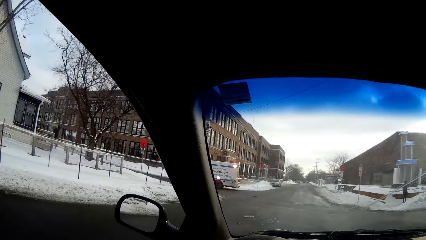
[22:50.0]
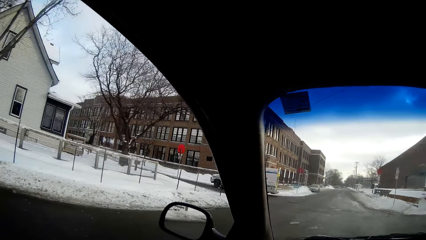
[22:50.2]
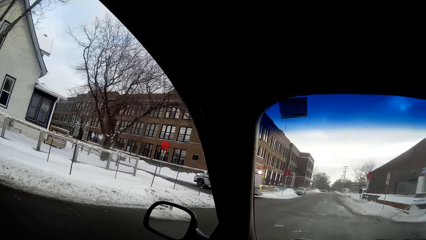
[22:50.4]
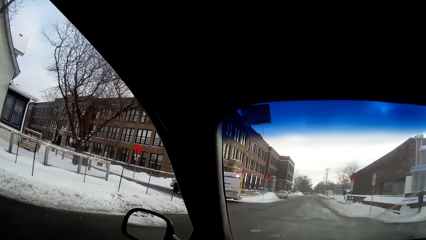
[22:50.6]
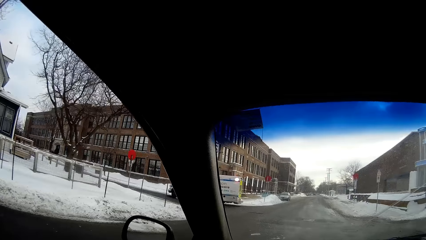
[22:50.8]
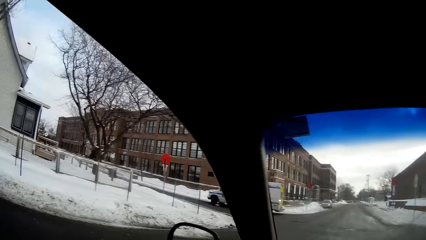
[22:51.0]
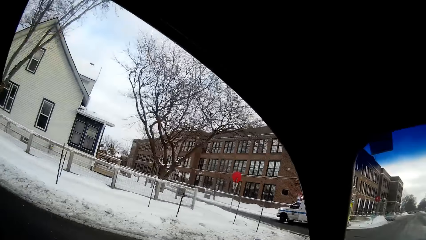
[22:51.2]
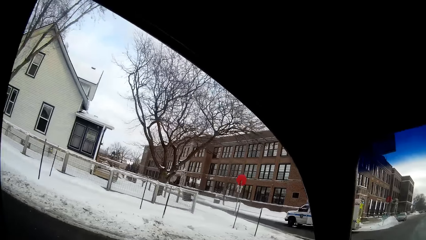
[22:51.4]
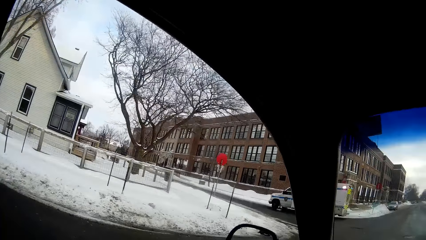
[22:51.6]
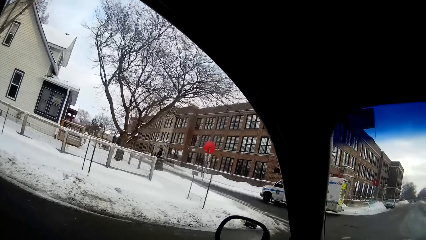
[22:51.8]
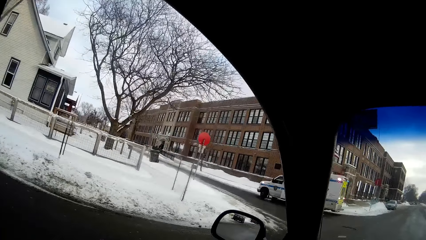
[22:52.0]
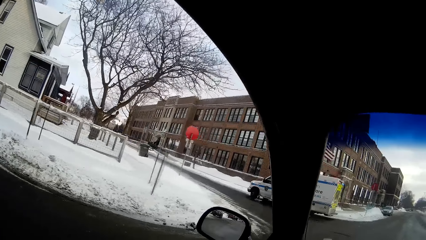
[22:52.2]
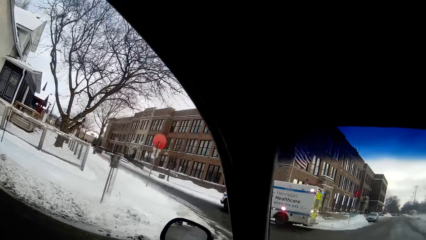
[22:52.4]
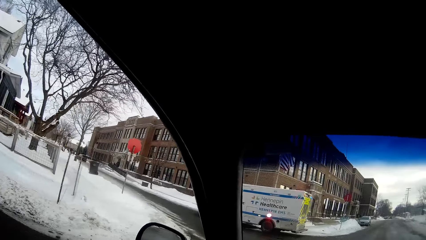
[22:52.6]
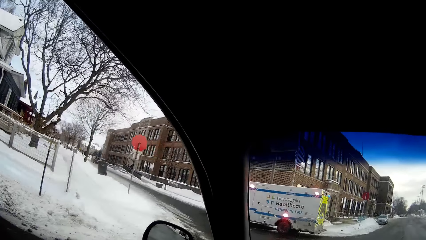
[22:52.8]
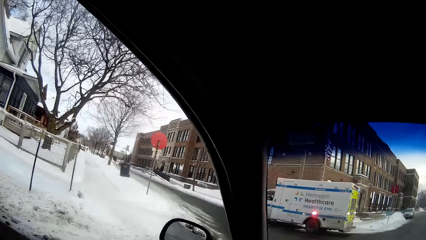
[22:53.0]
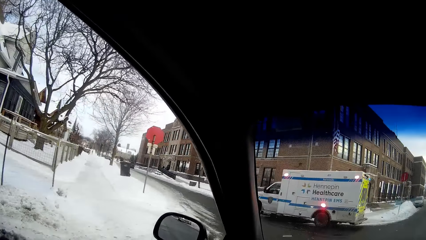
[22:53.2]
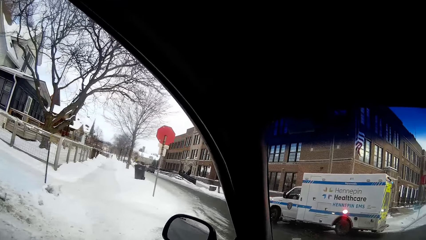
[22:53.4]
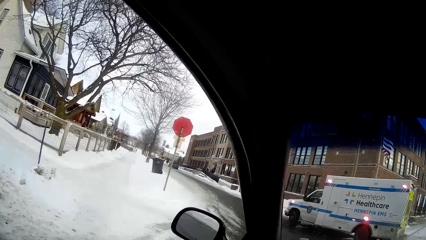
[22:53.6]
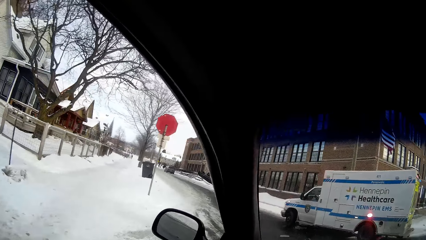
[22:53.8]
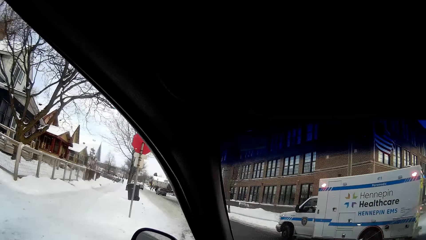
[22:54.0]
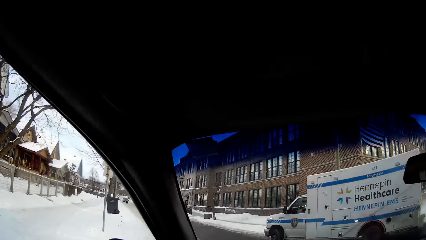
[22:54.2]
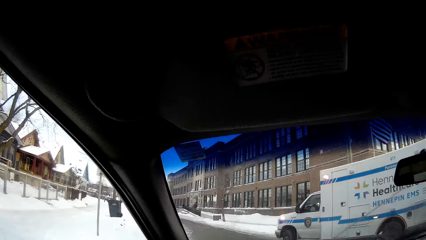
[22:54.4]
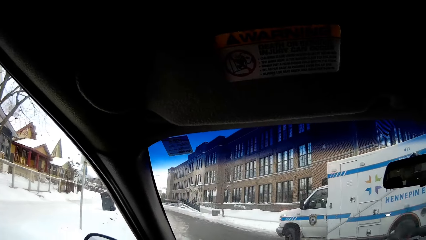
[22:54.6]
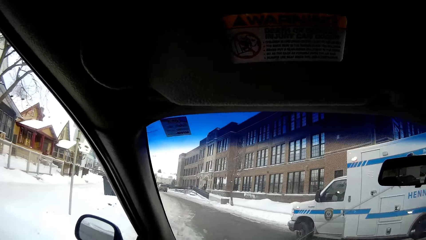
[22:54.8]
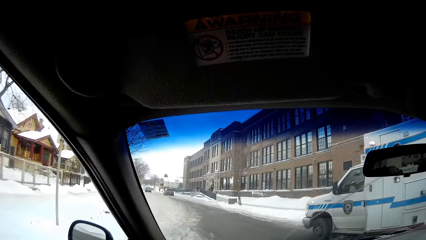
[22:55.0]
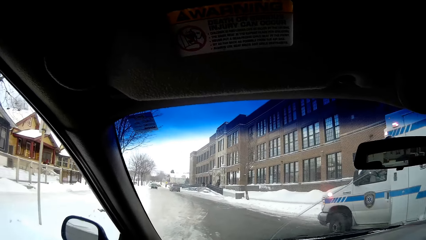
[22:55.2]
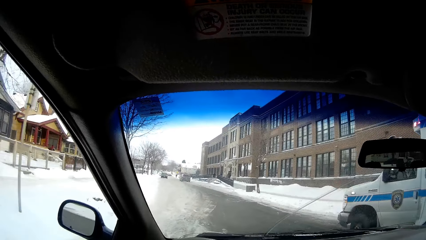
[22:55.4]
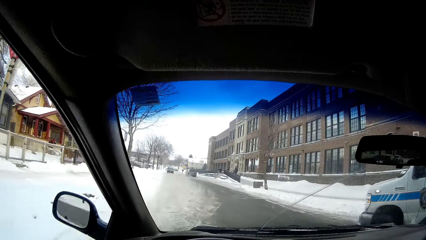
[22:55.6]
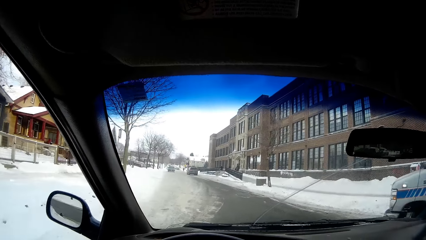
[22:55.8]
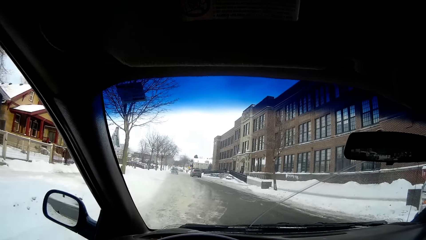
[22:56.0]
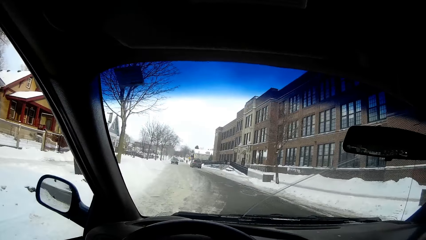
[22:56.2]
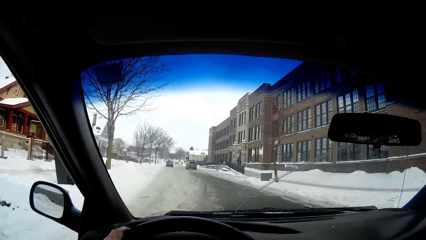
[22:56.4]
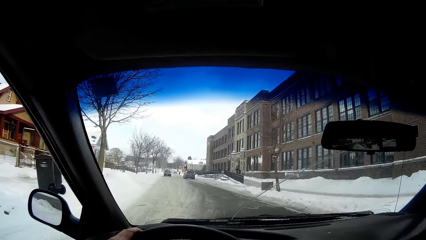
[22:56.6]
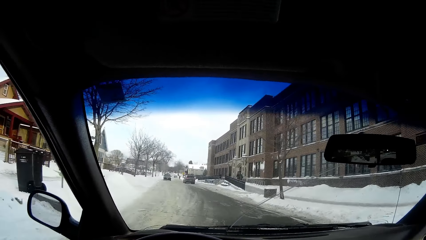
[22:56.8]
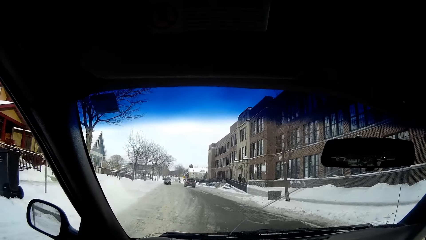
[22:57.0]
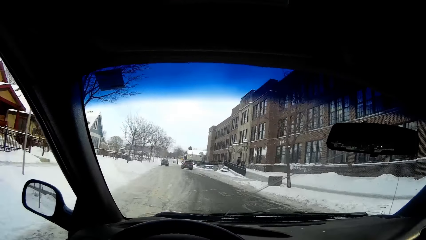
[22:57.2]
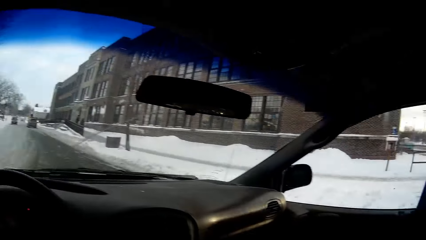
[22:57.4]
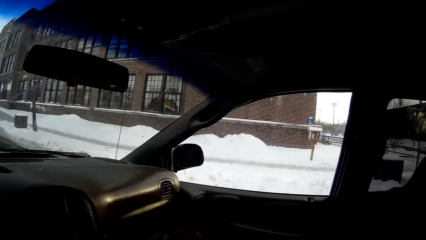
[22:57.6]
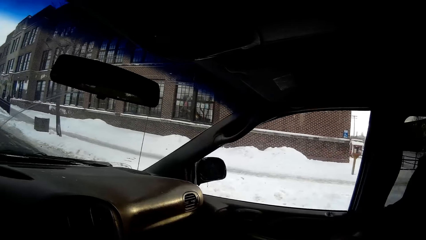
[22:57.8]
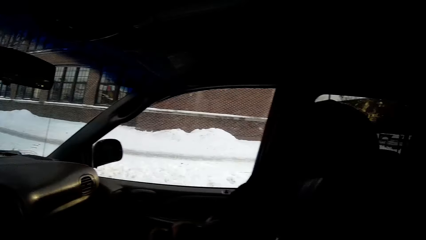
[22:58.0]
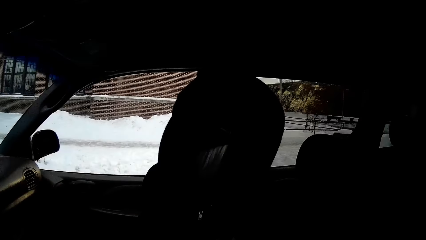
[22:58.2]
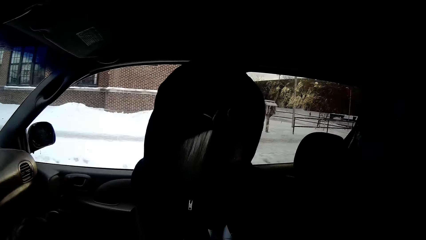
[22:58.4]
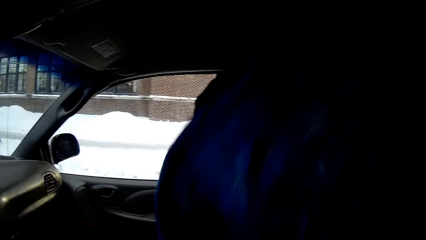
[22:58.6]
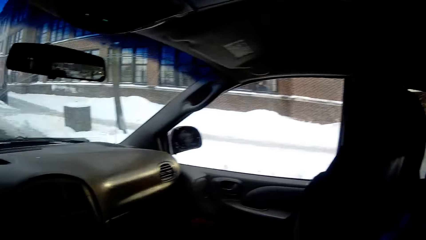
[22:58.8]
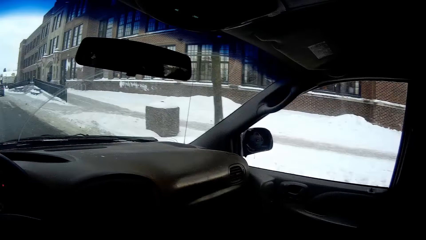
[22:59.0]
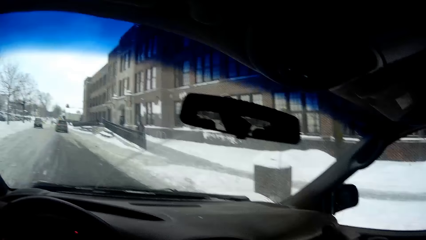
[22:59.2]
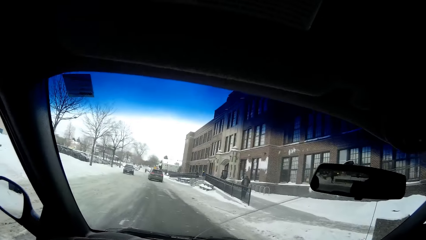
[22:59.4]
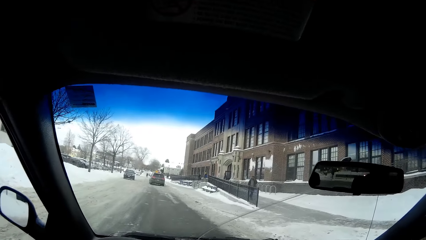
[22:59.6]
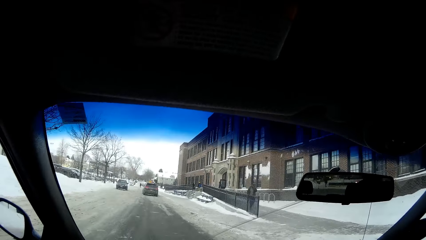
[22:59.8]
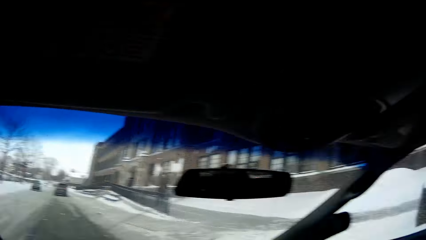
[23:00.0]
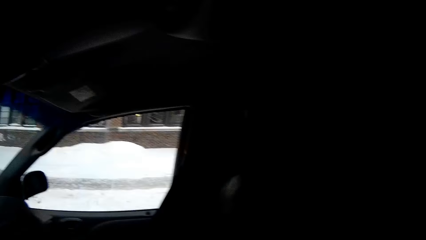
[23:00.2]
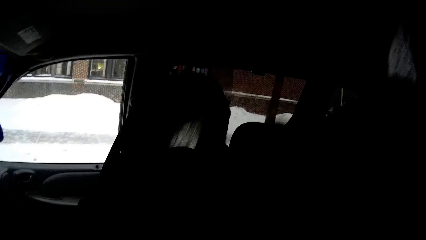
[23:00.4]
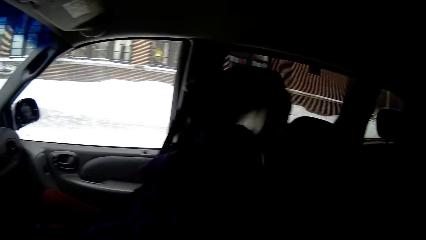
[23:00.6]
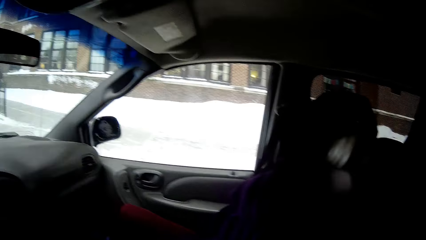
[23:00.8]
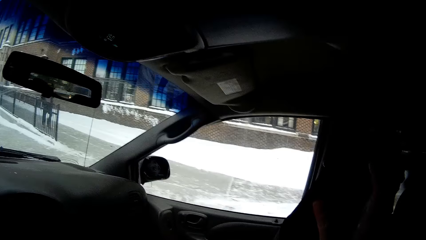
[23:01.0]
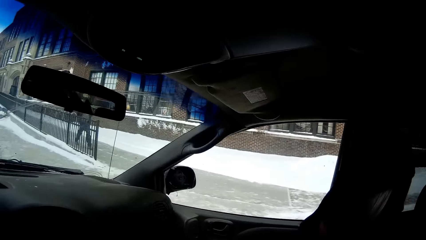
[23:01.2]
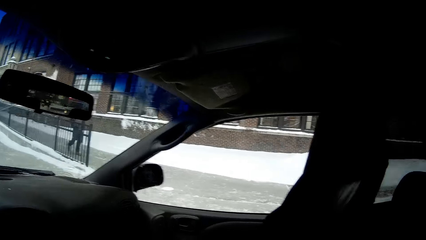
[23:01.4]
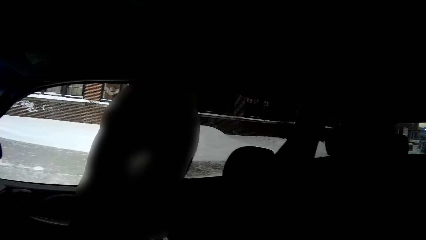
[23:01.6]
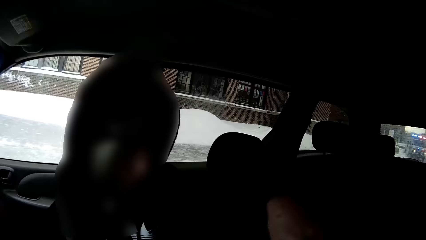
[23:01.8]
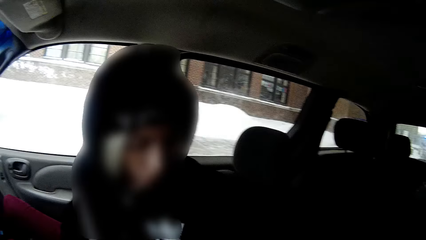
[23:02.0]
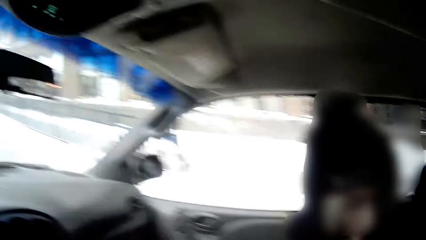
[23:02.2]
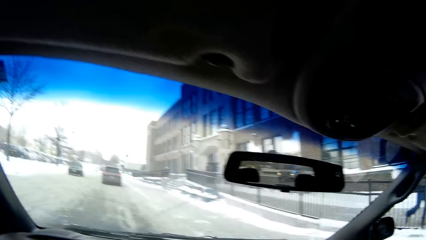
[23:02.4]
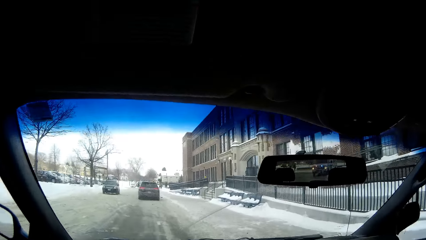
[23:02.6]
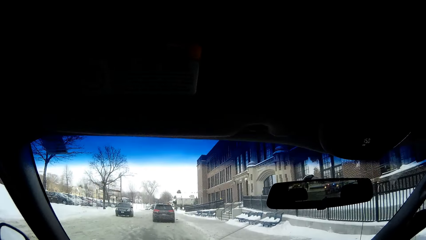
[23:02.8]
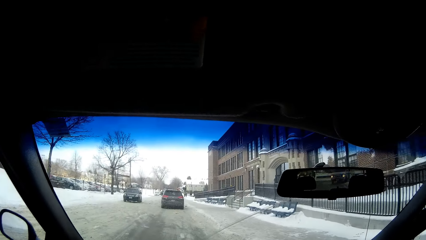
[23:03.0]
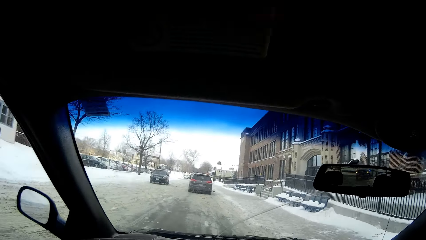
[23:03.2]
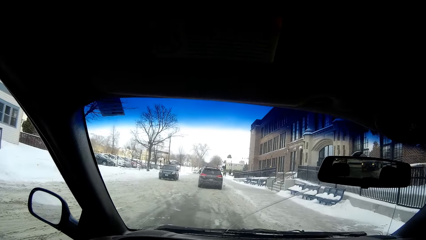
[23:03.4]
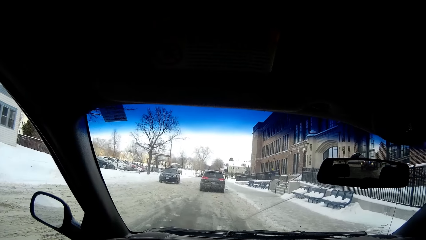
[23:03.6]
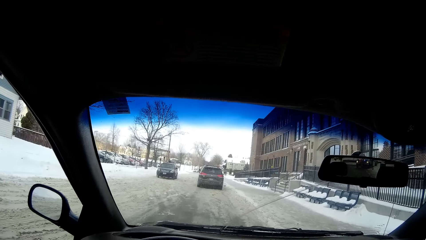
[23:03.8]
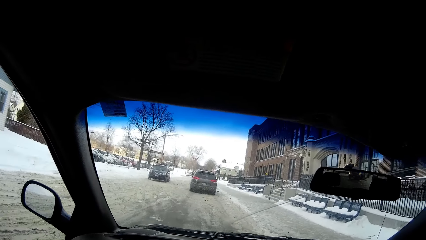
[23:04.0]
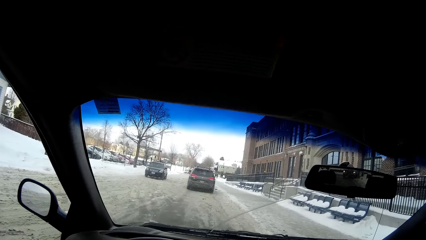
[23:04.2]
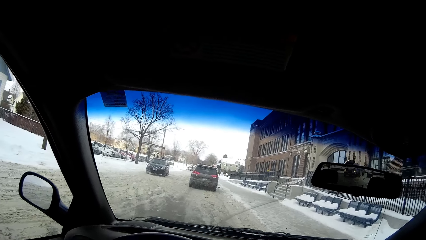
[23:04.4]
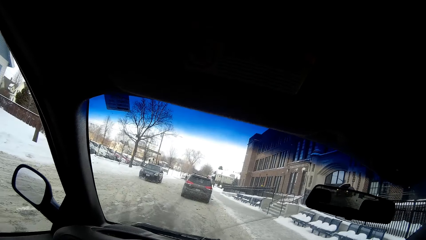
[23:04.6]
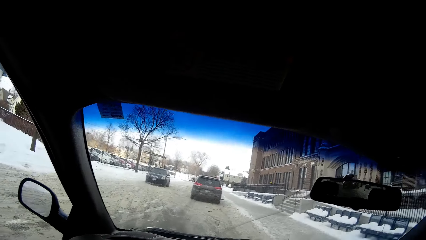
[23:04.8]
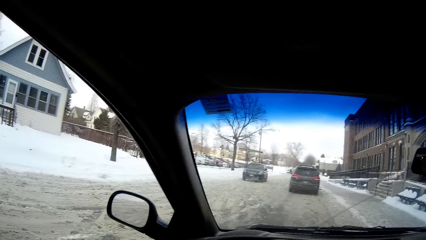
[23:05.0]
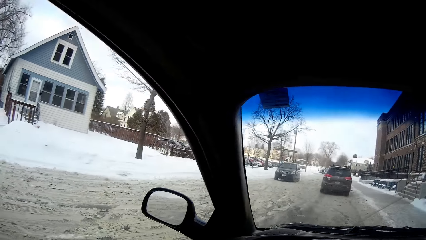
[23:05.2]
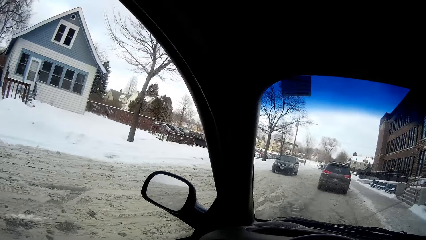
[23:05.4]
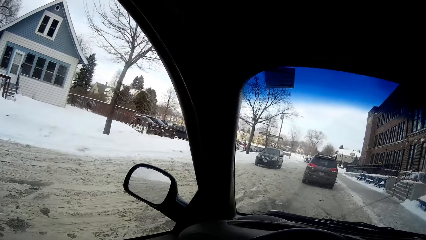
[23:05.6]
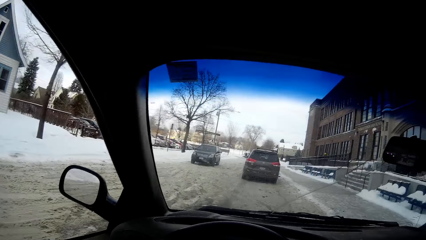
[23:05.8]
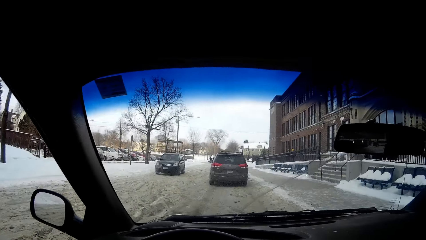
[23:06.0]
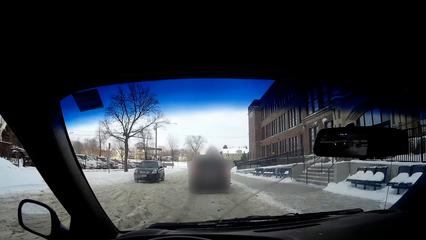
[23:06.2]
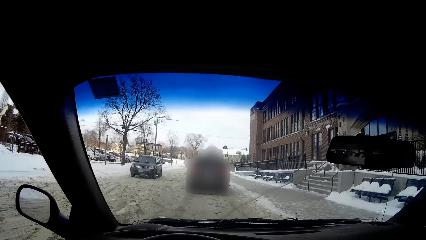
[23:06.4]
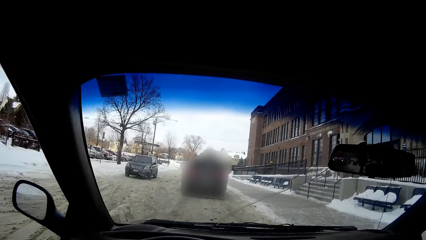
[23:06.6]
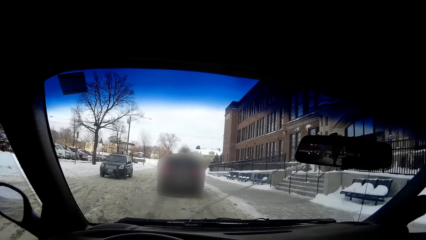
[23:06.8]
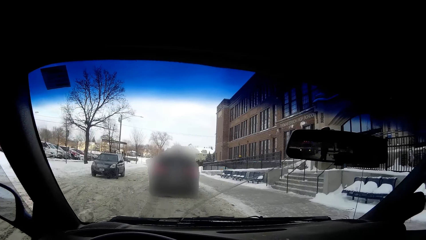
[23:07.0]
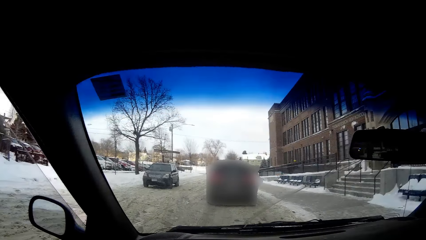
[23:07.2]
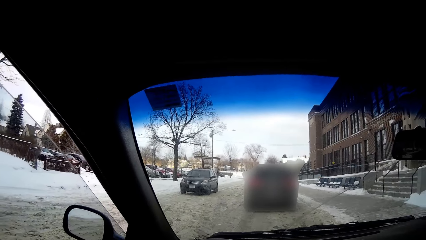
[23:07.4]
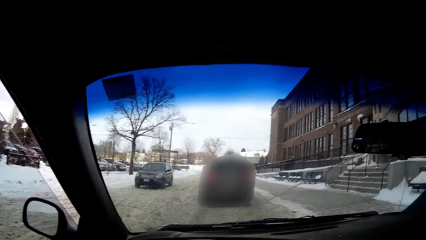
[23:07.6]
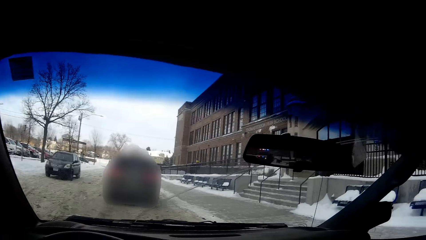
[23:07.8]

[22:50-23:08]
The camera wearer picks up a material from the back of the car.
